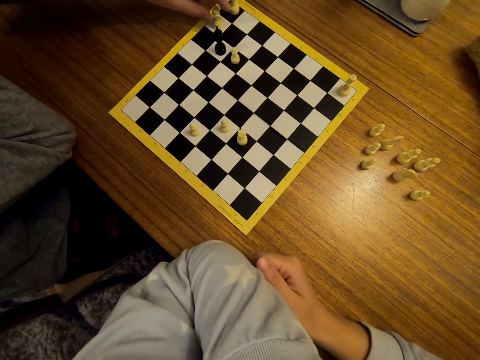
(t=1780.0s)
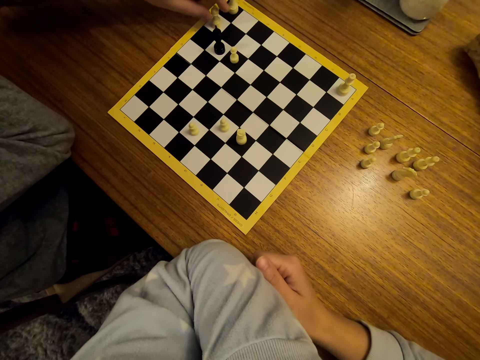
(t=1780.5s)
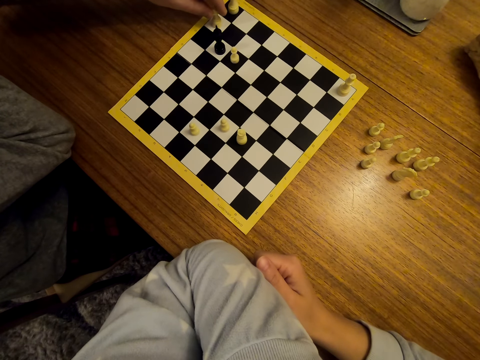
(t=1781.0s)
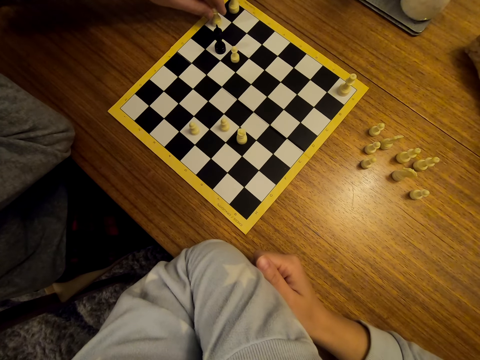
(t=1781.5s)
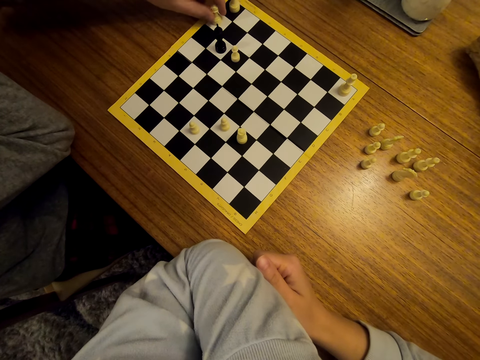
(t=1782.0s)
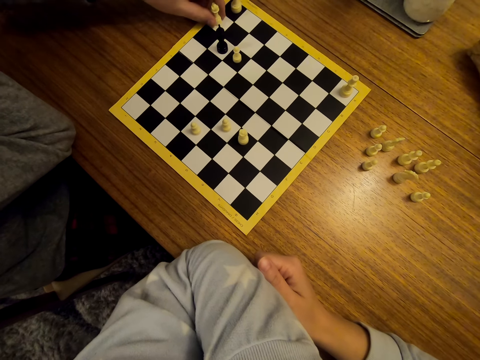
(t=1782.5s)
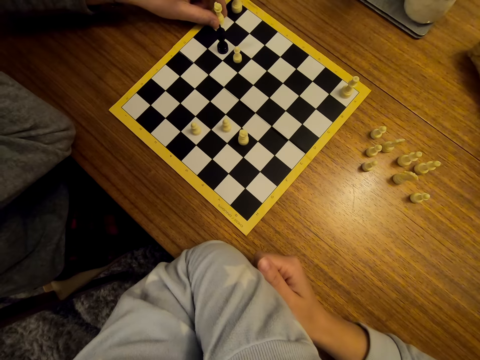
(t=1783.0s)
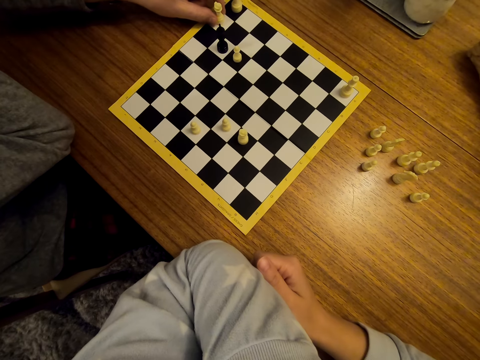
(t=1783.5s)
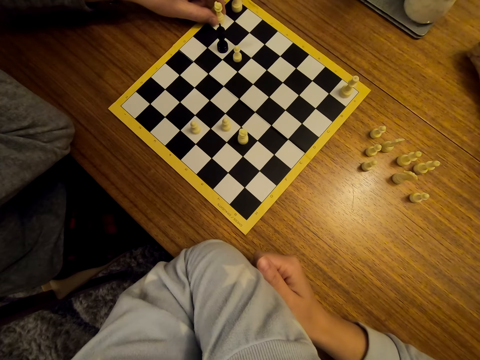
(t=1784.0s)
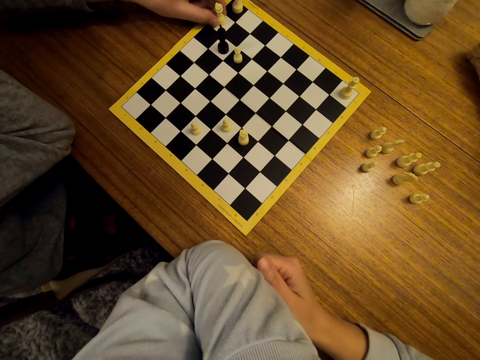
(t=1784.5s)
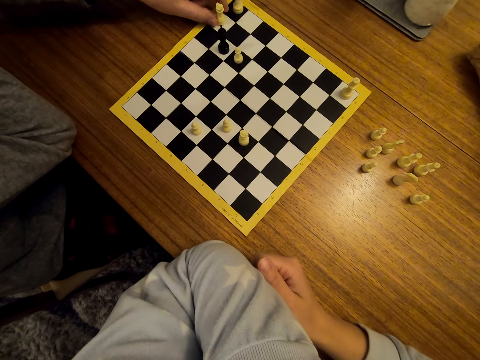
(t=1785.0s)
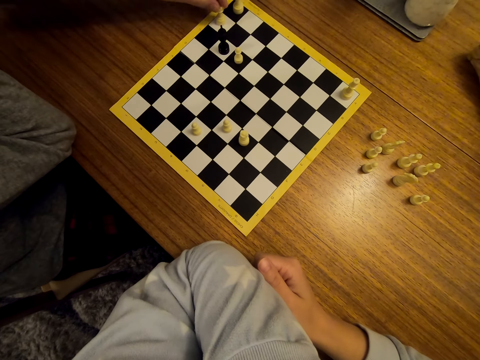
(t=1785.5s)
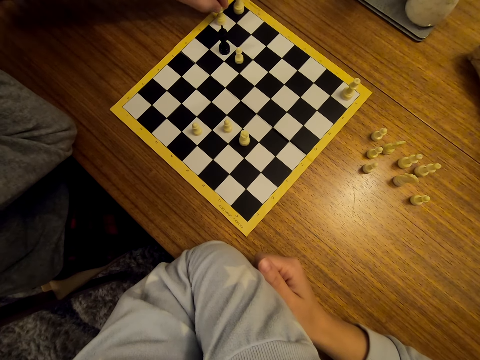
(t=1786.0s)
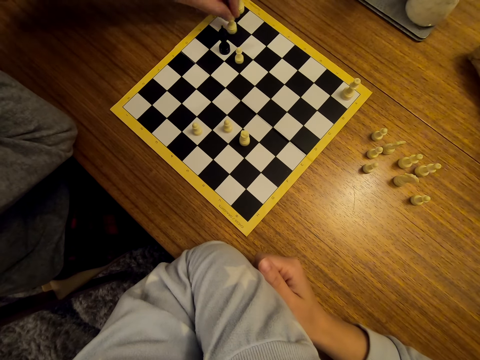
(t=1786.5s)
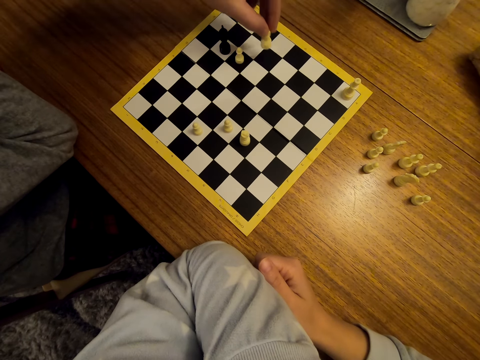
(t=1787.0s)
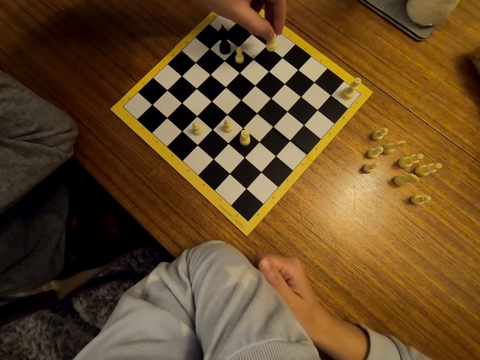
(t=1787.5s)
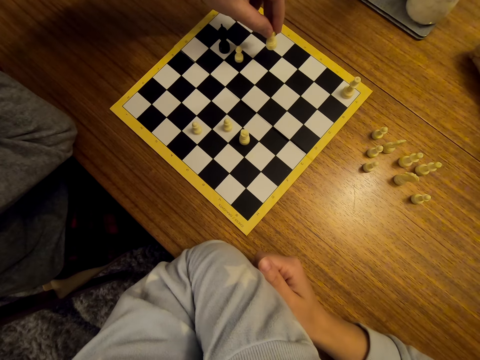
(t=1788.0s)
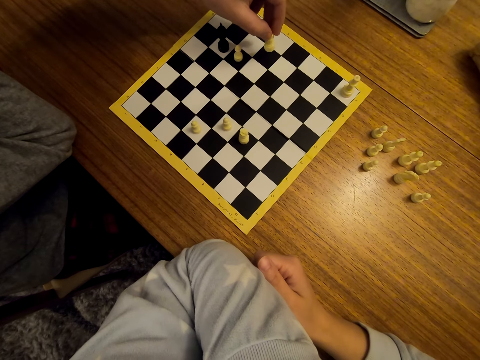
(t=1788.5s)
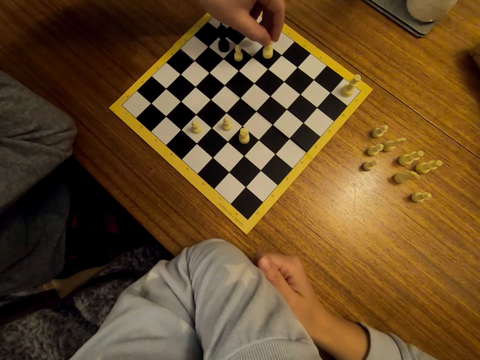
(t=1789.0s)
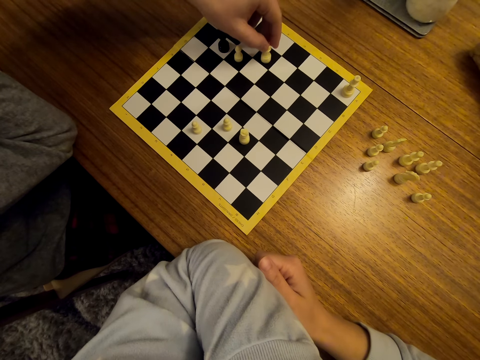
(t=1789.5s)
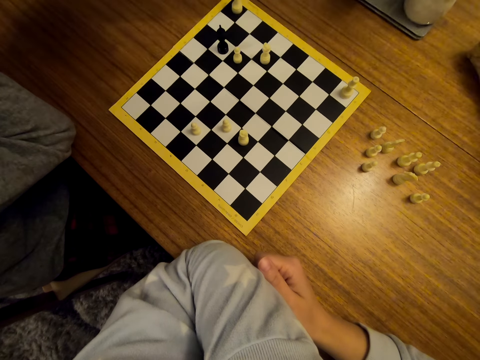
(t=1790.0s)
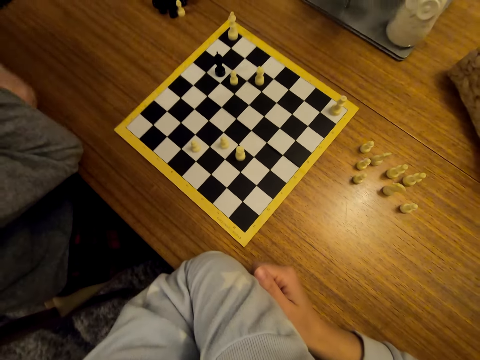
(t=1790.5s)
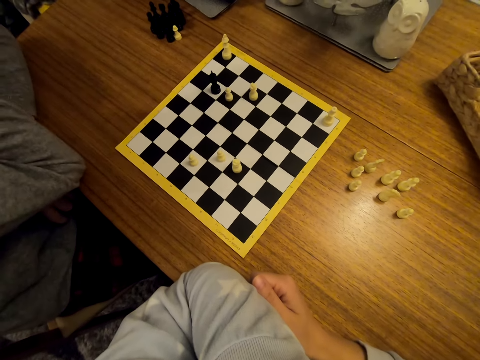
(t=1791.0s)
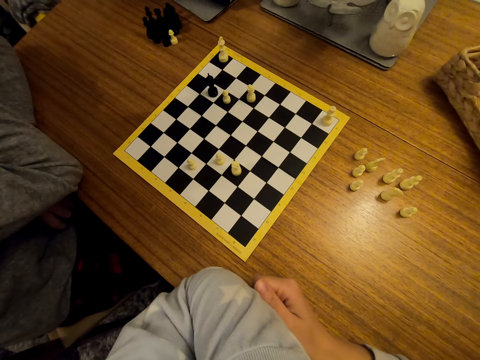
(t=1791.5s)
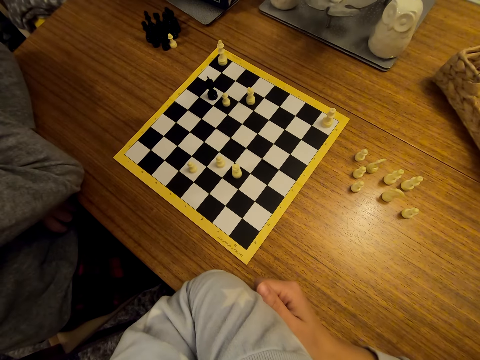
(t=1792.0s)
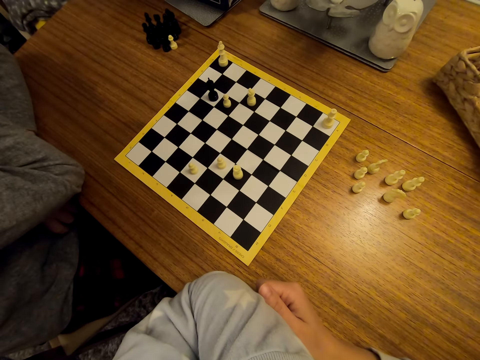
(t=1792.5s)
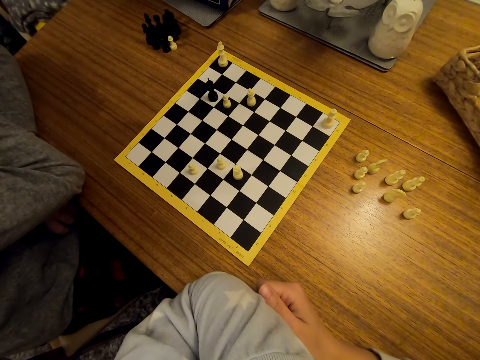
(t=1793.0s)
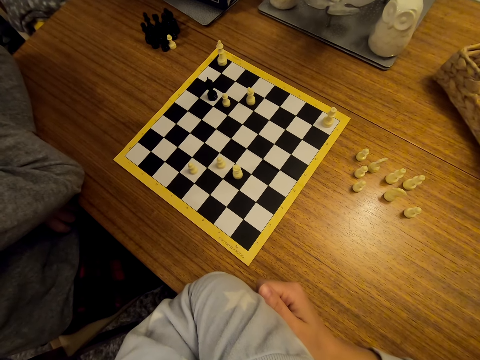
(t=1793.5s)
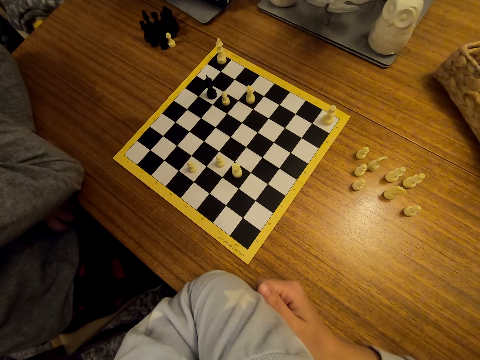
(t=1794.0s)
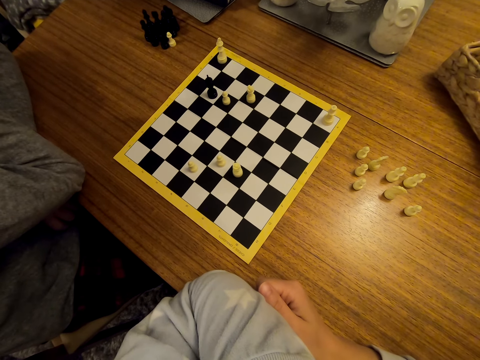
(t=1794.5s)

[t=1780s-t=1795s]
A man shifts a piece on the board. The man stares at the chess.

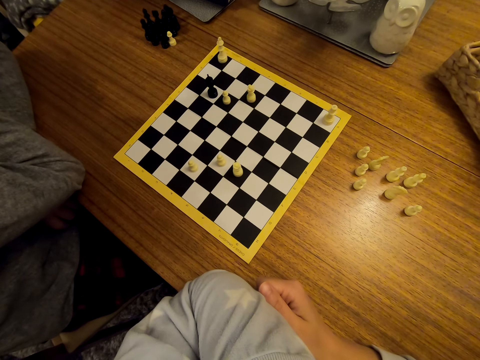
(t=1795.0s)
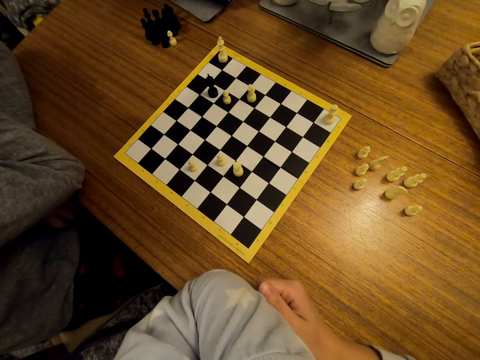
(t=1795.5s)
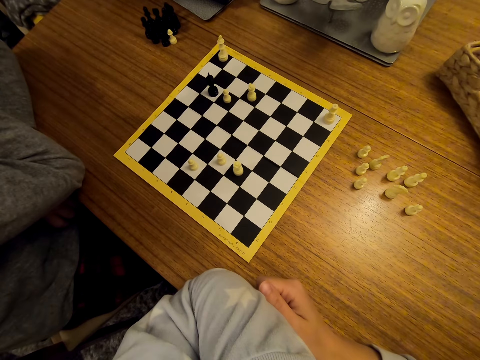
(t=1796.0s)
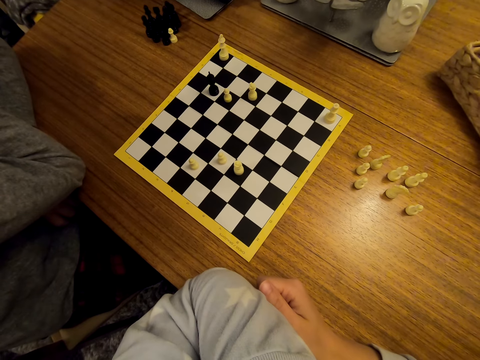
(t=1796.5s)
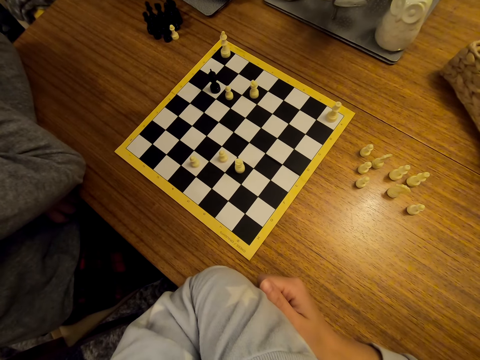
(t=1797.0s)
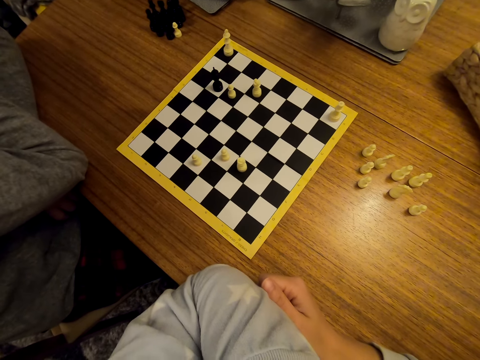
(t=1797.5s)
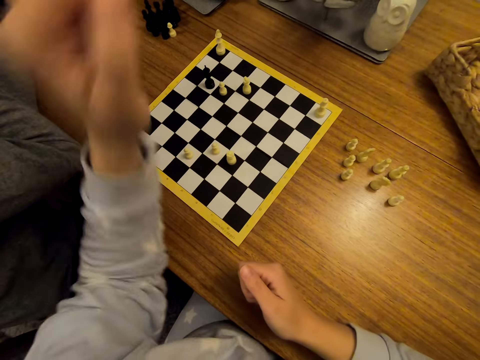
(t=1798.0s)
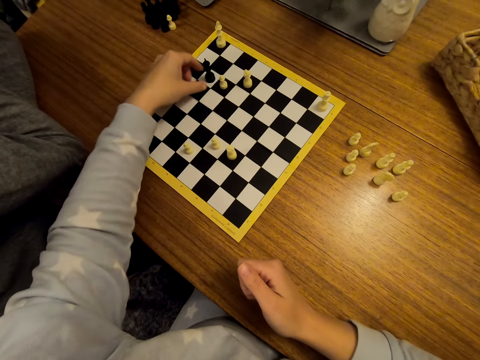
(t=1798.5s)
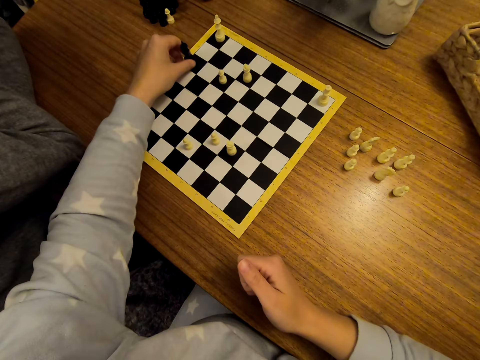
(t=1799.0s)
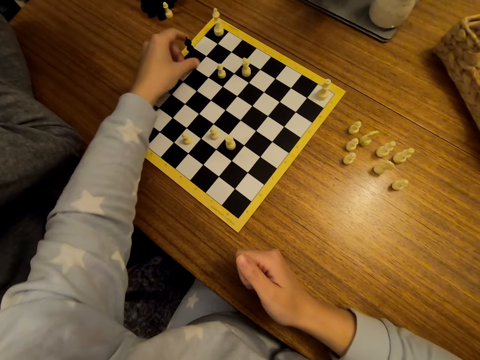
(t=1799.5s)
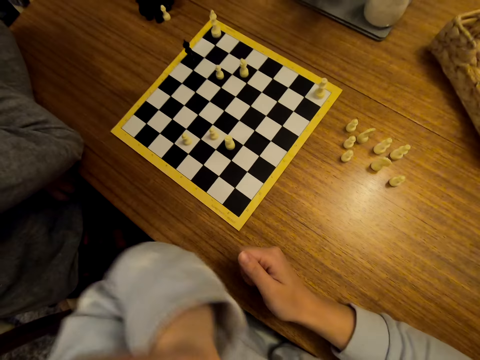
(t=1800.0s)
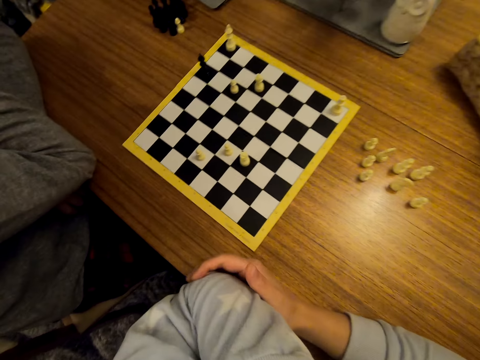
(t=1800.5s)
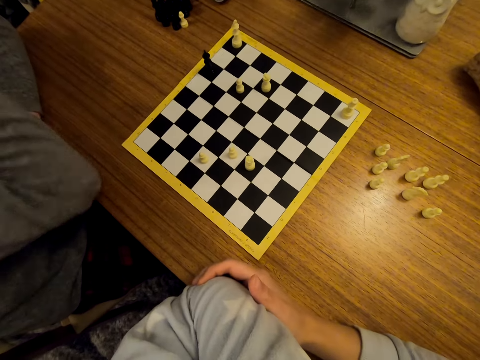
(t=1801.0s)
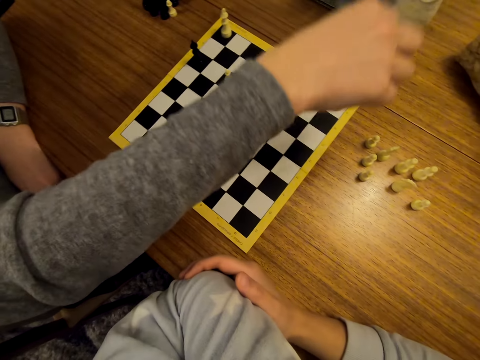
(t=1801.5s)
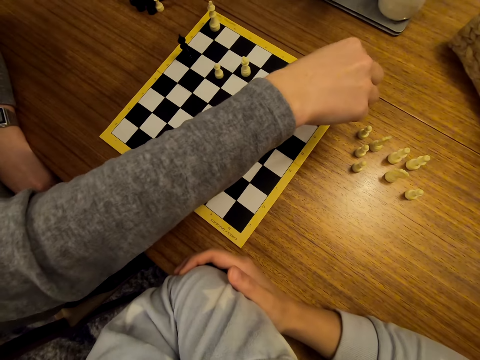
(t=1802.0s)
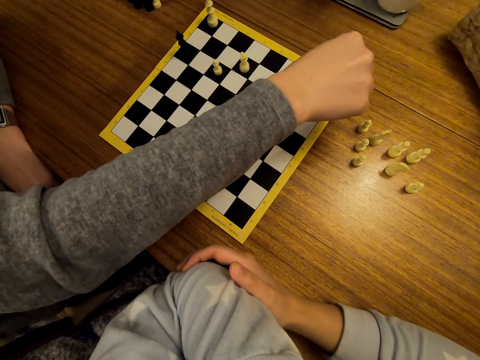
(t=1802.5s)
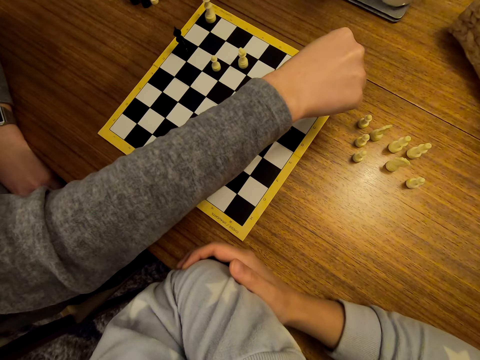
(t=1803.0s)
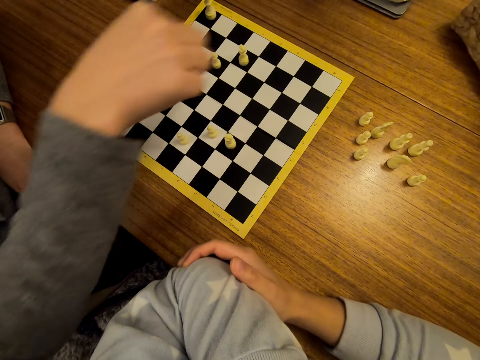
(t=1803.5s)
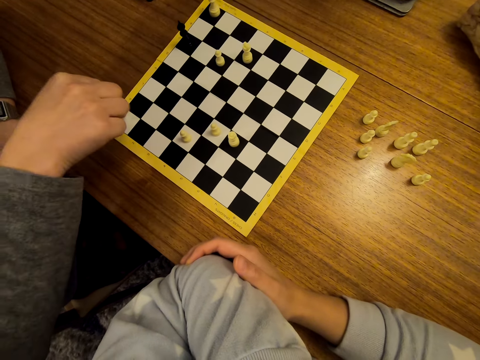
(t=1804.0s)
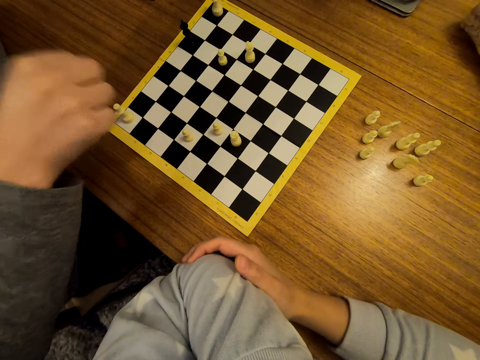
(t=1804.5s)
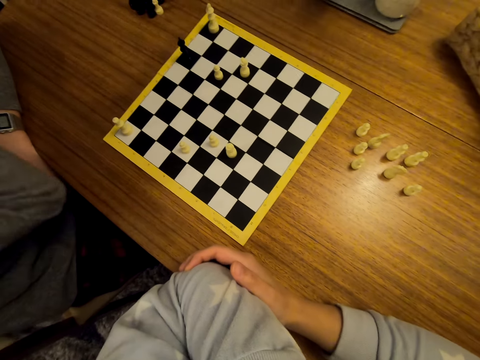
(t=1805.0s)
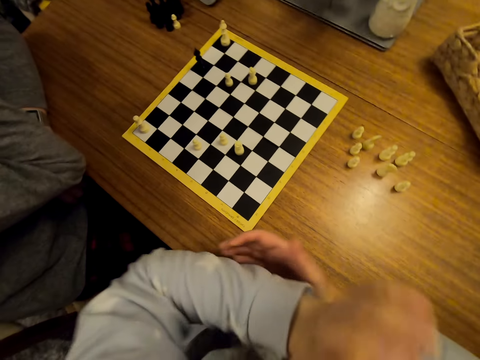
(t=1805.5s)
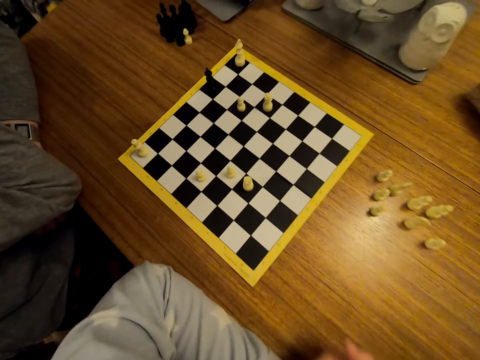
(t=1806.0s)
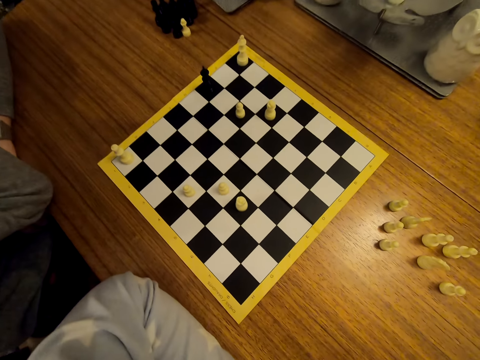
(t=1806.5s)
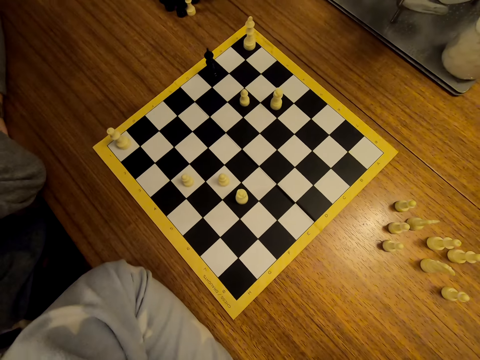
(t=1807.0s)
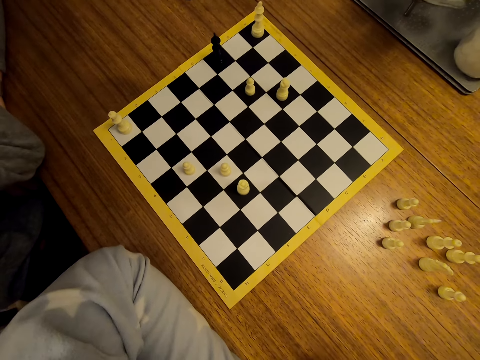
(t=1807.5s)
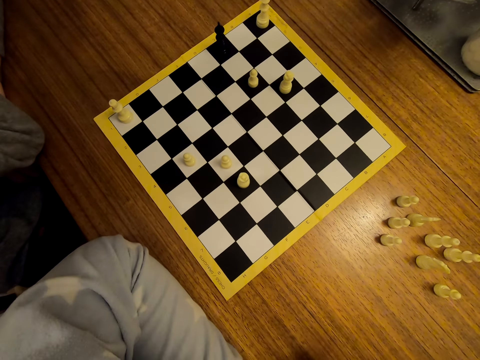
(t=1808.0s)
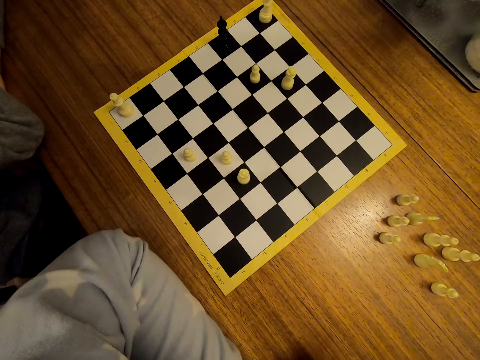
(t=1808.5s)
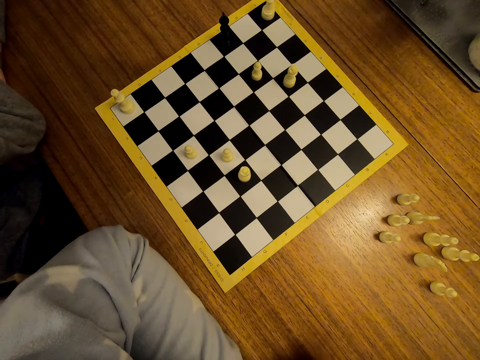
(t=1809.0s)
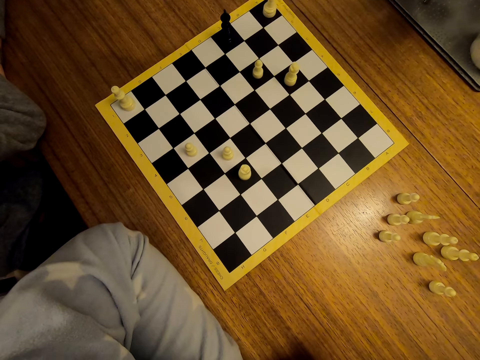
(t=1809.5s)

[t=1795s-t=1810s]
The camera wearer shifts a piece on the chessboard. They stare at the chess. A man shifts a chess piece on the chessboard. The man converses with the camera wearer. The man stares at the chess.
